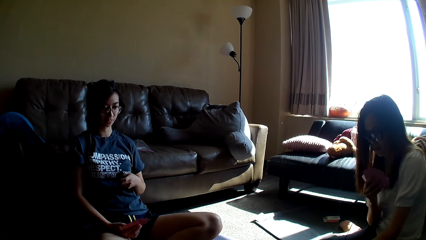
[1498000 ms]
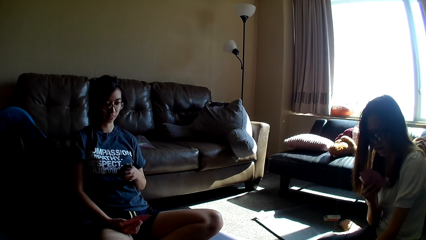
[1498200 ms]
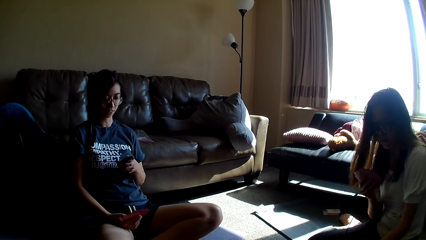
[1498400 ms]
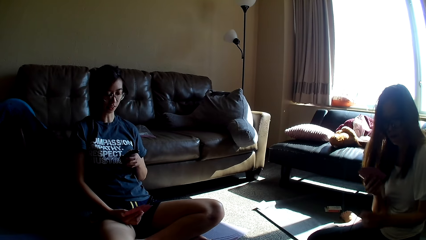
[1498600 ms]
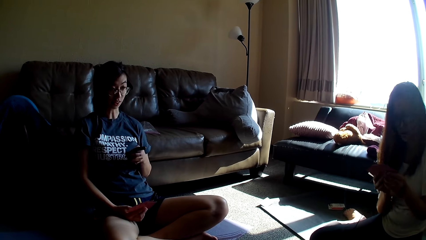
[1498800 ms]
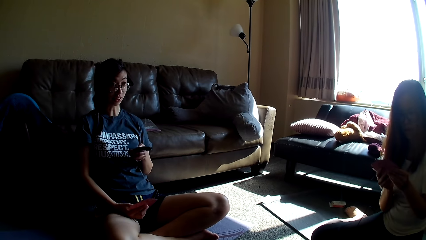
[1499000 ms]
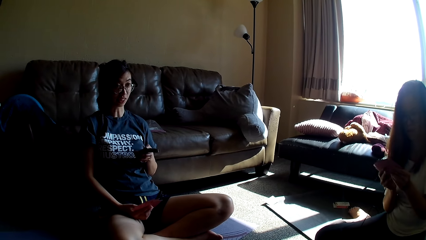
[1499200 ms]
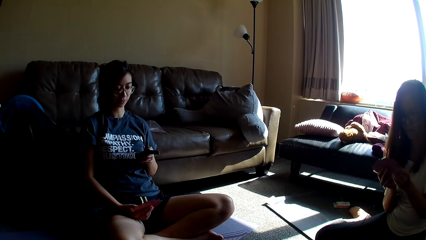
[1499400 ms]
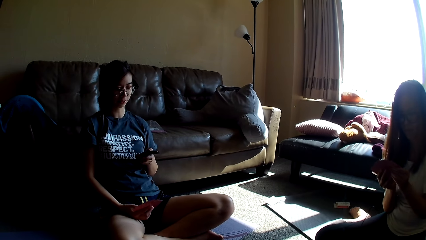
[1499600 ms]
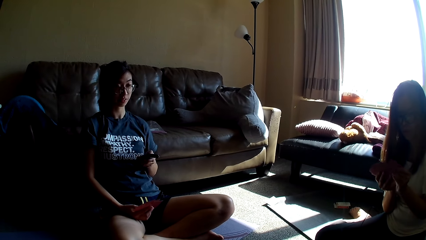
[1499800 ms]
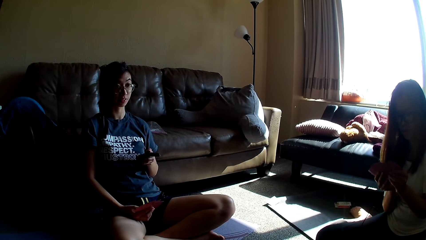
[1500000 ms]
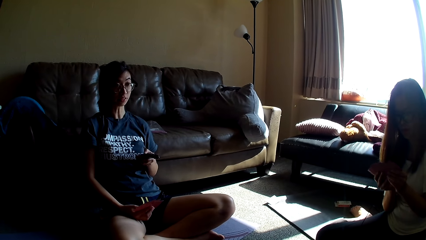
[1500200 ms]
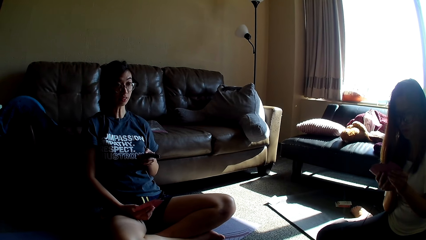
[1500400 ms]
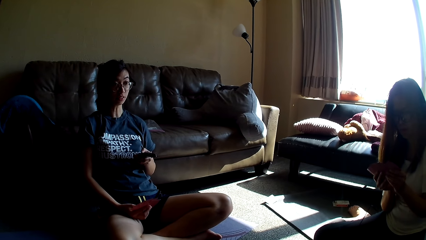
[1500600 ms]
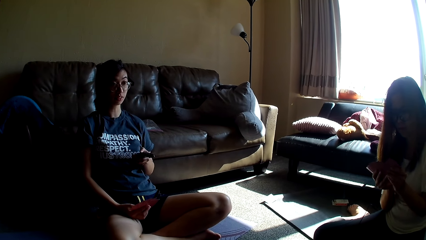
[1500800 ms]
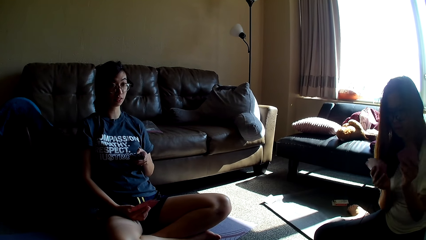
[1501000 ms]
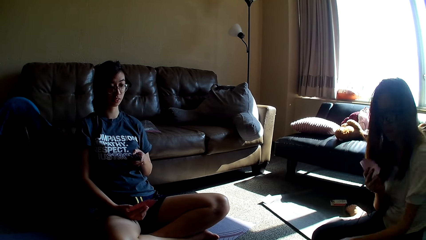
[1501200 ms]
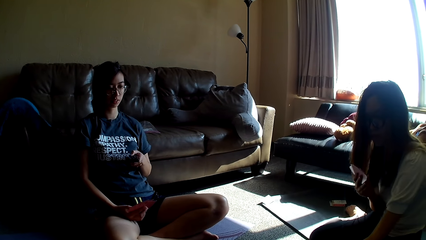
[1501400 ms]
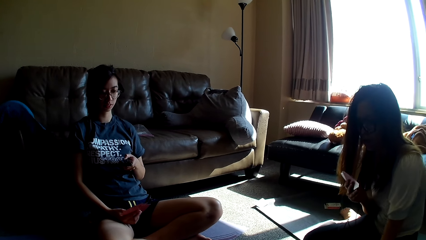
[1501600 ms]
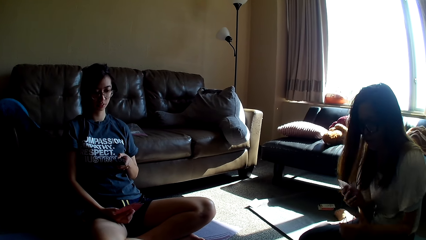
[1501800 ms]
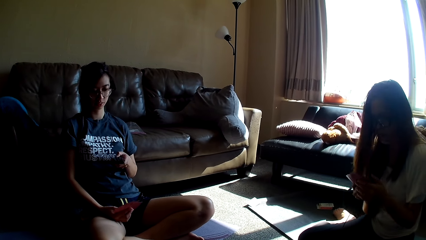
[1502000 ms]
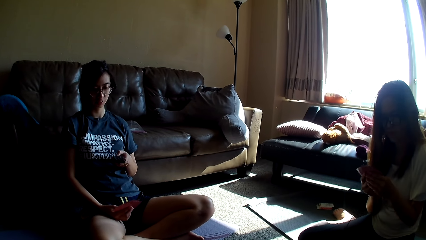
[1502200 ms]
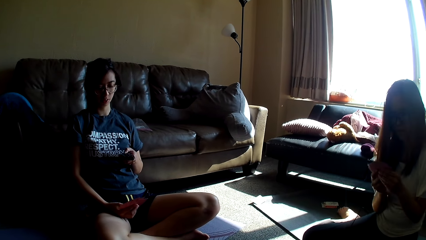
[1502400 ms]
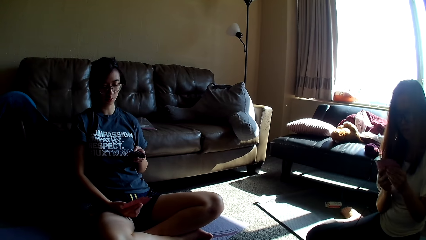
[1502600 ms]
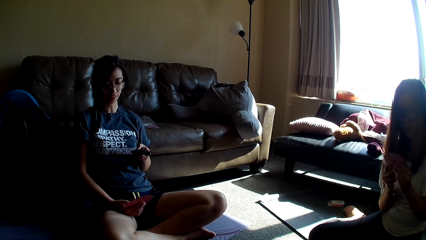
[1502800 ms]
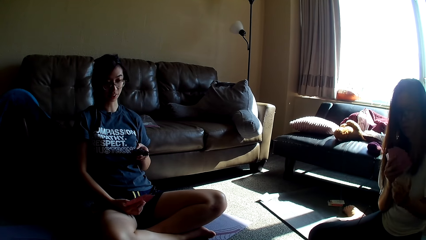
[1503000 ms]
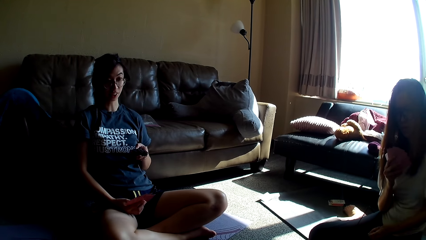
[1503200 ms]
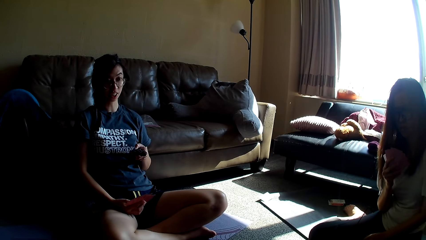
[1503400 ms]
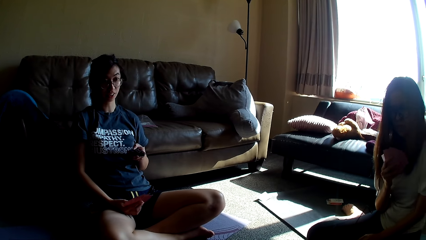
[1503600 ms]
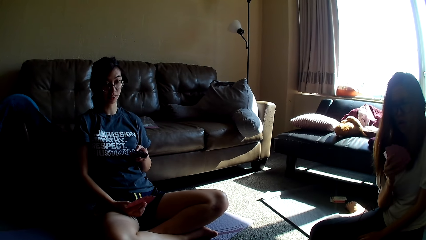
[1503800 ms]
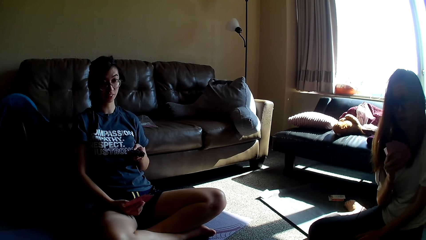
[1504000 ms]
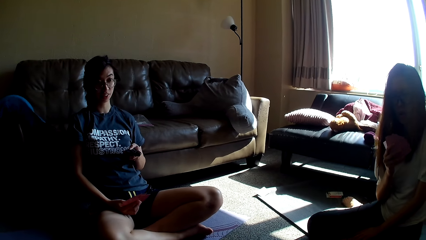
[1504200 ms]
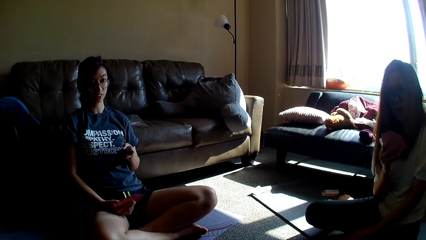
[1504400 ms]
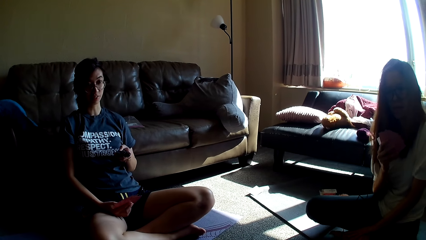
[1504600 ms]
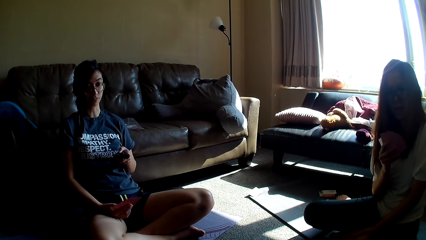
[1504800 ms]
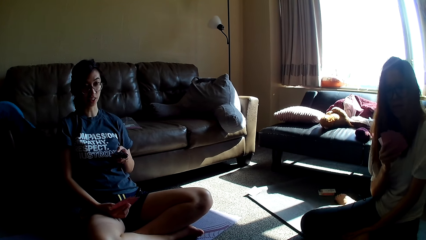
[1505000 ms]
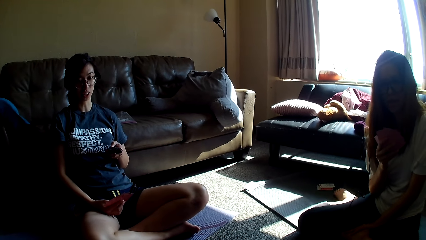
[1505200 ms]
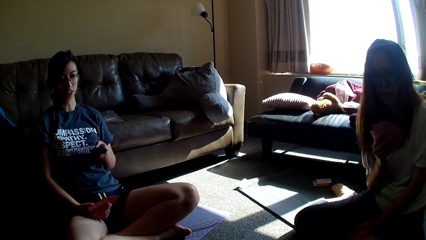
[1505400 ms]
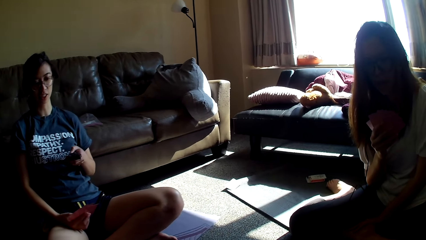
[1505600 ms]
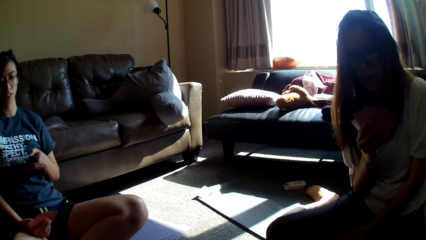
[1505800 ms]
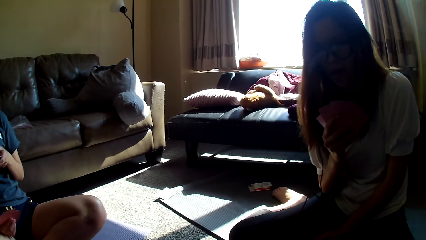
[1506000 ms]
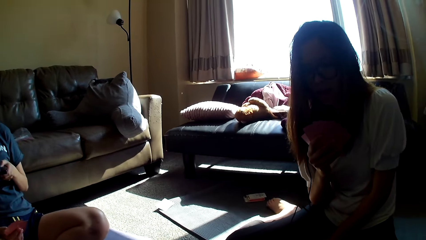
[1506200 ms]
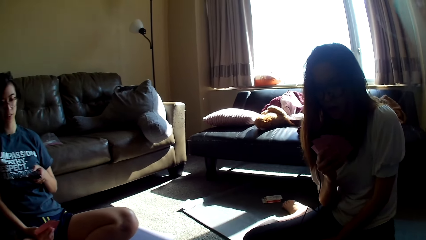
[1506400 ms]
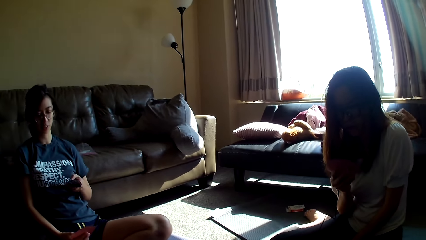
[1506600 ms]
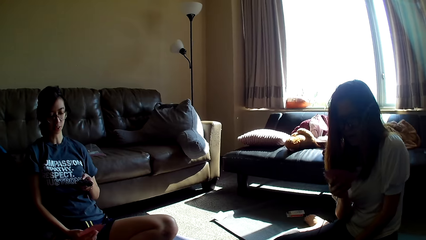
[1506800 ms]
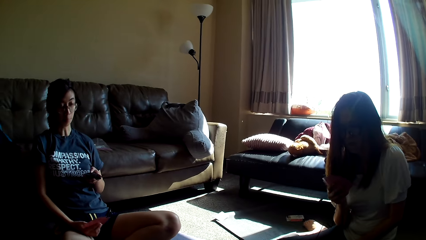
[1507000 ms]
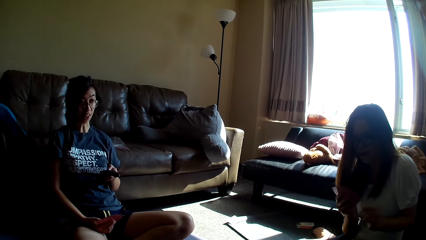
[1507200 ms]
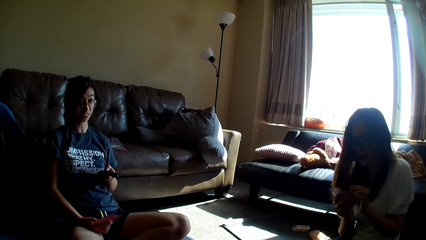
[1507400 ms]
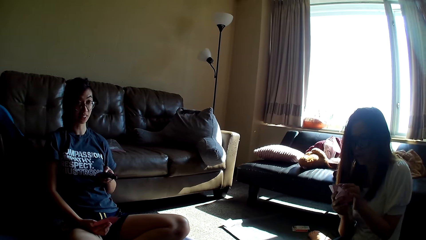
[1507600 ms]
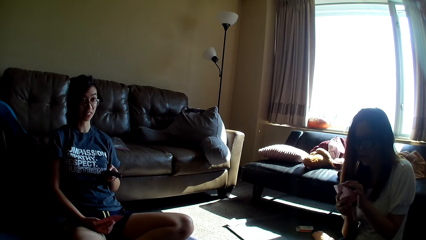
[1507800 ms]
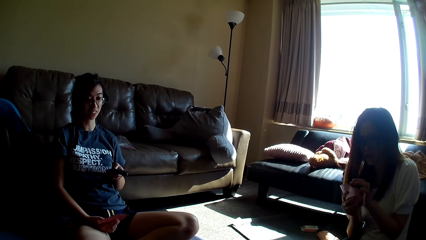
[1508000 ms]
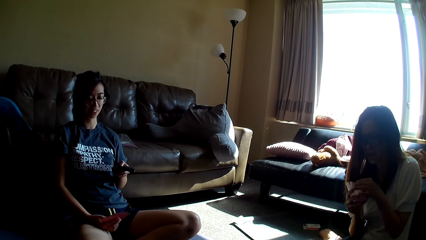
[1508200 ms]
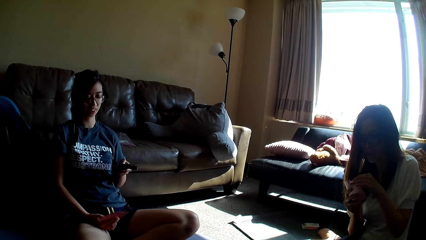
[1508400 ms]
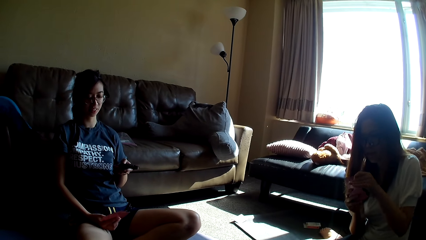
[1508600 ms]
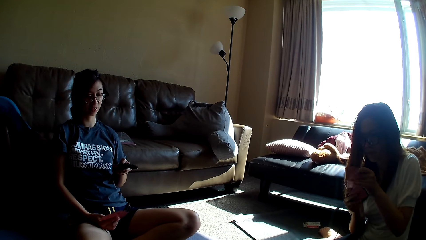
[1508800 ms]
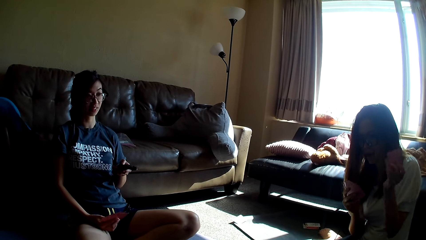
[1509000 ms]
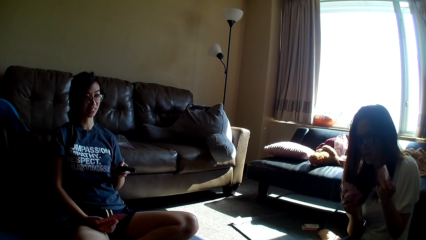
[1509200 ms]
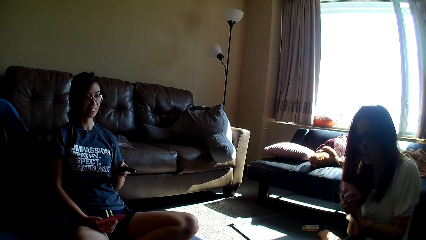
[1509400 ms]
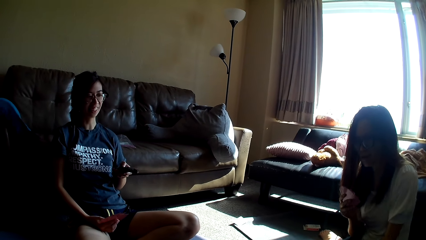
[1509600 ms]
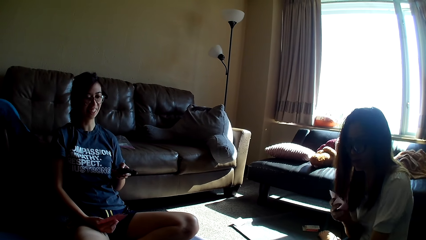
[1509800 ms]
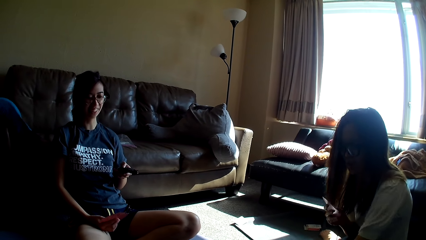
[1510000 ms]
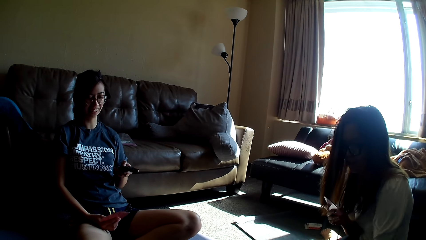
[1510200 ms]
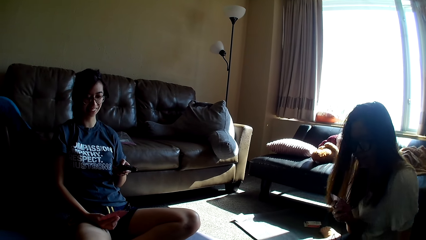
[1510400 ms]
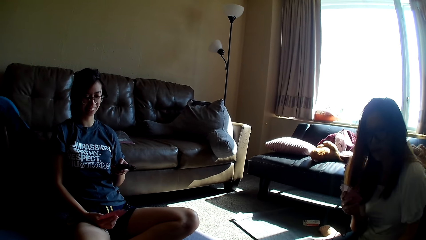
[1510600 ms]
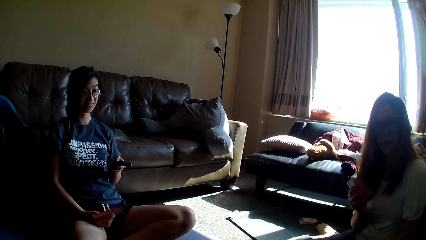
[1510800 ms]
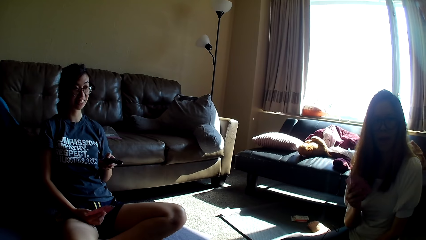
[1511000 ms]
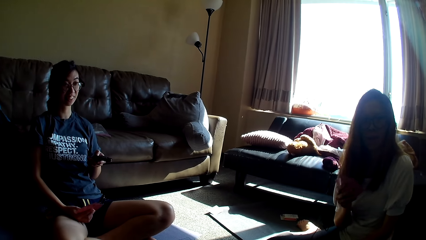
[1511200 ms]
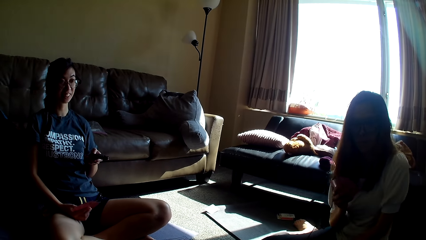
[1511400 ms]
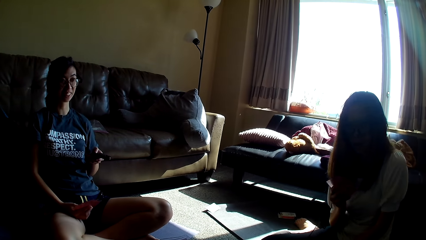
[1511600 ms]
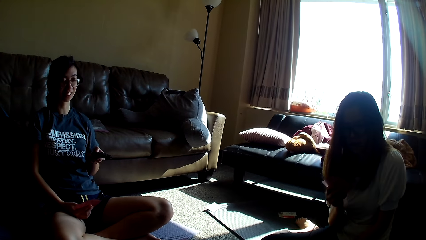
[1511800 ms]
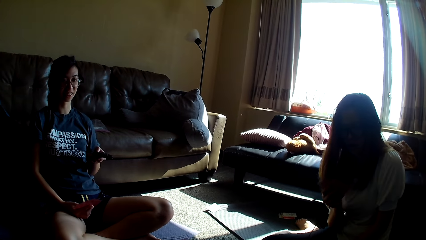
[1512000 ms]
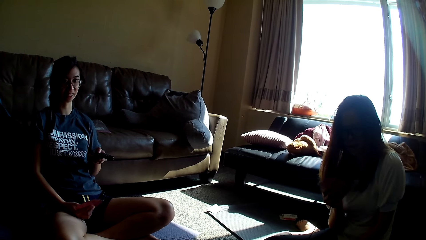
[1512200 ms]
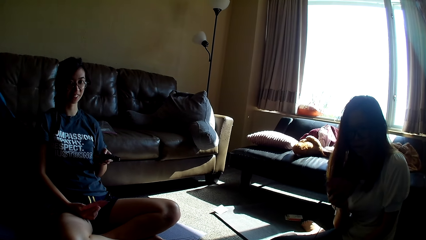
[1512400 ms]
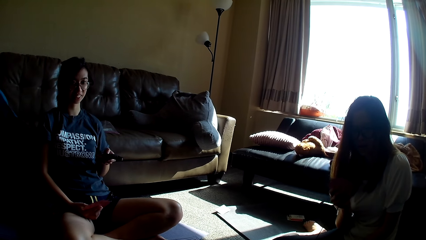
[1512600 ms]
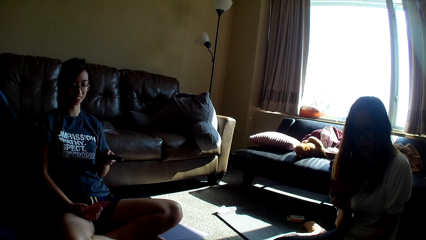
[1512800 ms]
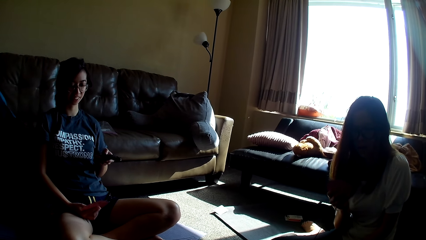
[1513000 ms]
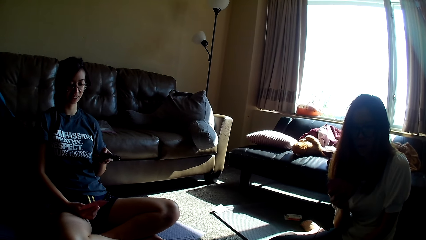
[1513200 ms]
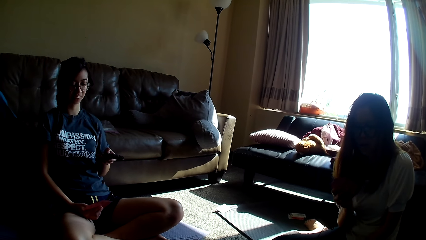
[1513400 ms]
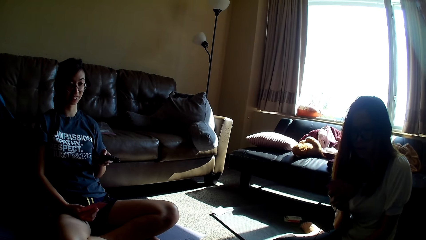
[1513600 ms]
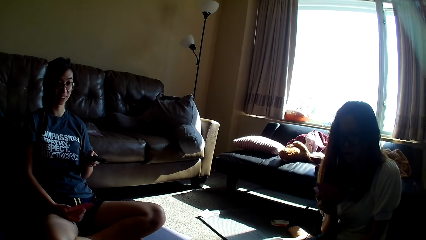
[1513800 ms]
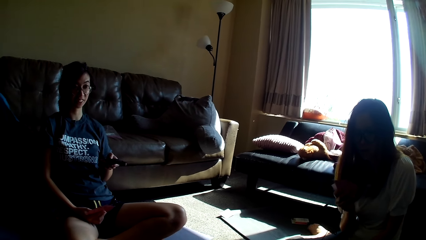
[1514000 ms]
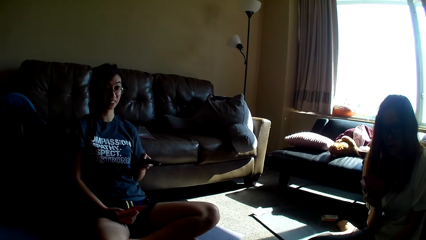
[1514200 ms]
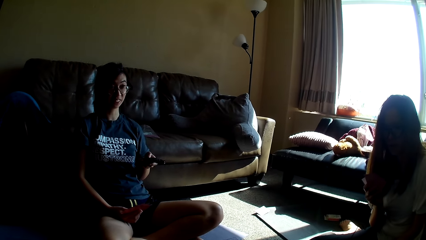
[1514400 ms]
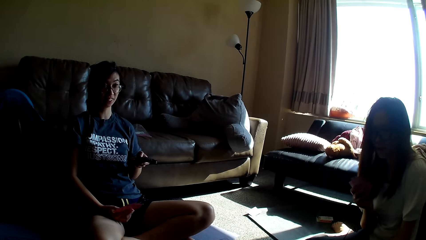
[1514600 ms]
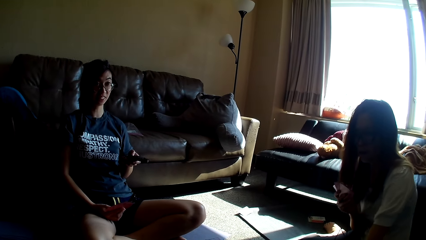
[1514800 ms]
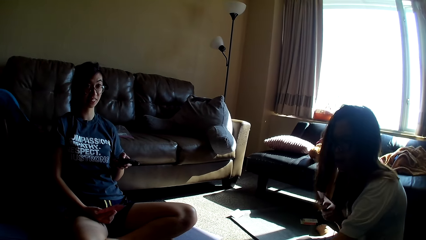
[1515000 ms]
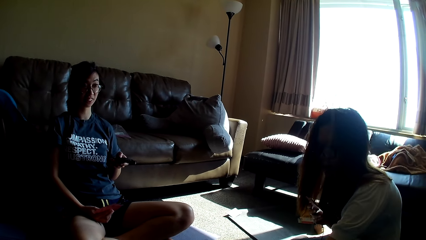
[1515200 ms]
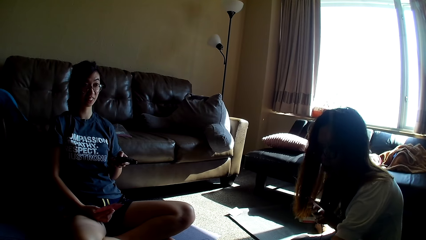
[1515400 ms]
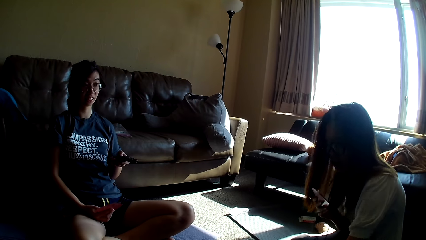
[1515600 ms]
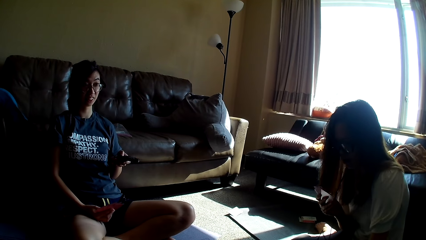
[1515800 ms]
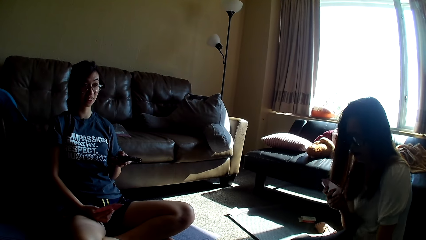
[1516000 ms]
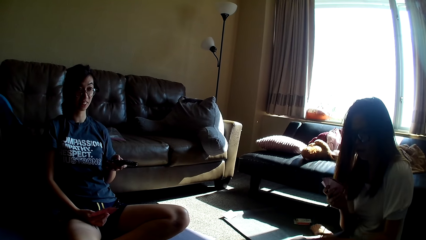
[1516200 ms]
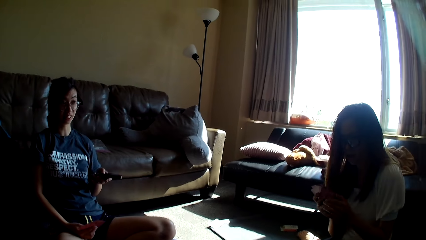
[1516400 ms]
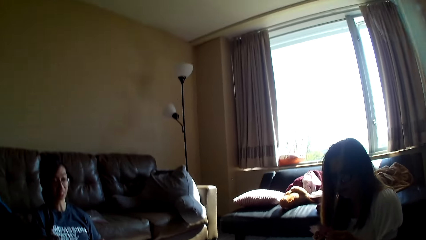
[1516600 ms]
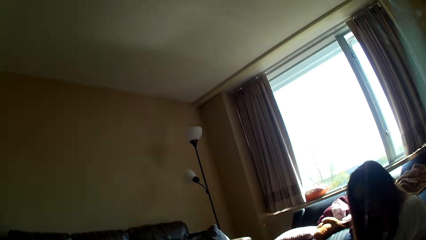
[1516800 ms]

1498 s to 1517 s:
The first lady operates her phone. The other lady arranges the cards on her hands. The first lady talks. The other lady puts a card on the floor. The first lady changes the channel with the remote. The other lady holds the cards with both hands and holds her leg. The first lady talks. The other lady holds the cards with both hands and puts a card on the floor. She talks. The first lady laughs. The other lady talks. The camera wearer talks. The other lady leans forward.
